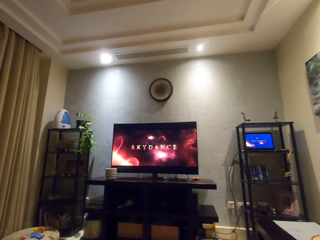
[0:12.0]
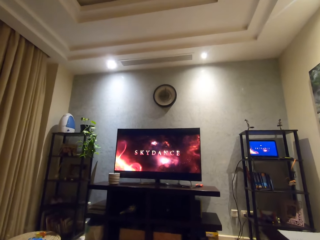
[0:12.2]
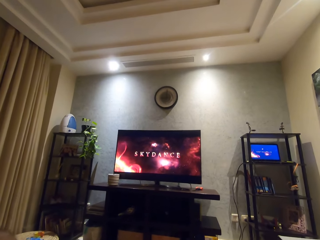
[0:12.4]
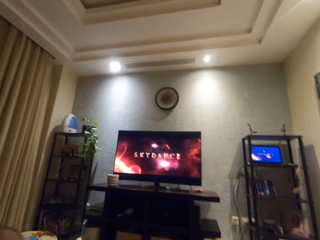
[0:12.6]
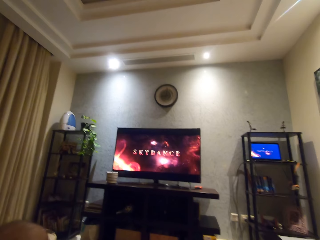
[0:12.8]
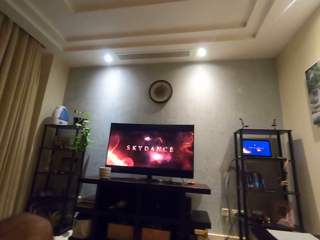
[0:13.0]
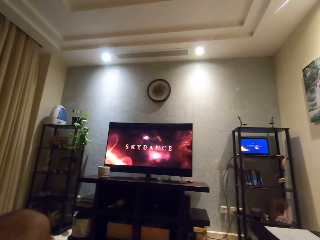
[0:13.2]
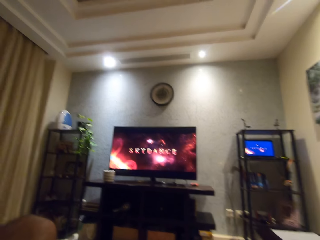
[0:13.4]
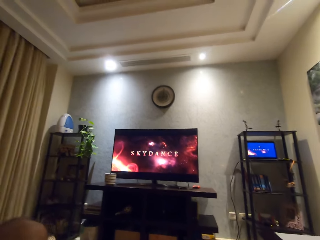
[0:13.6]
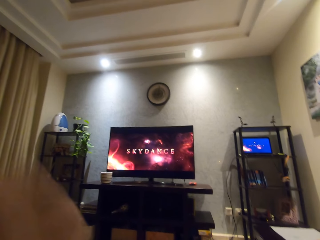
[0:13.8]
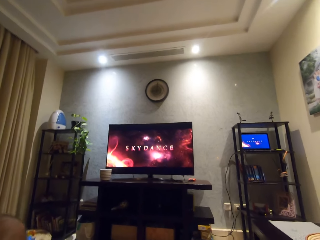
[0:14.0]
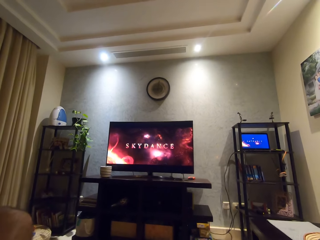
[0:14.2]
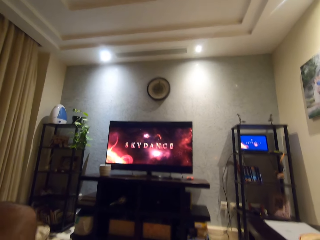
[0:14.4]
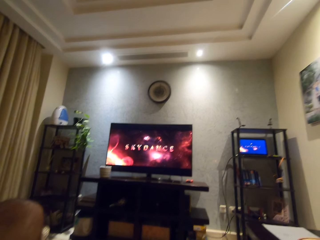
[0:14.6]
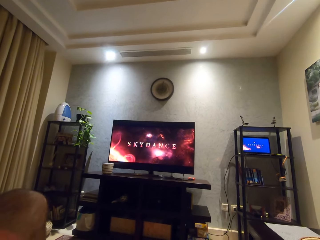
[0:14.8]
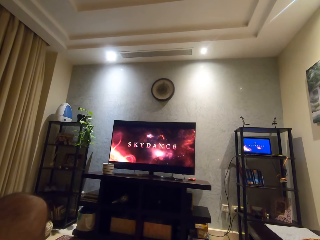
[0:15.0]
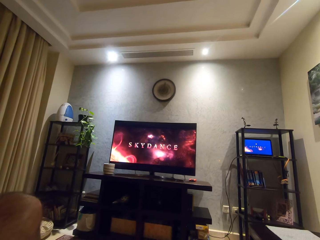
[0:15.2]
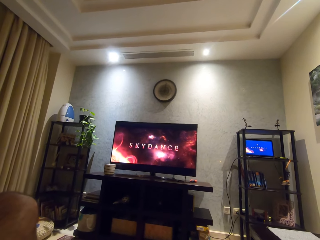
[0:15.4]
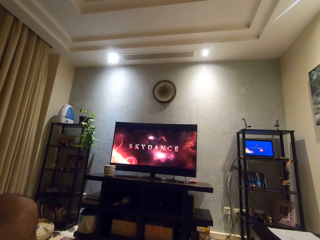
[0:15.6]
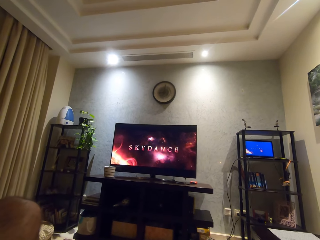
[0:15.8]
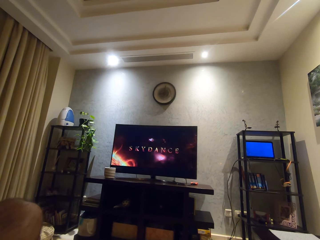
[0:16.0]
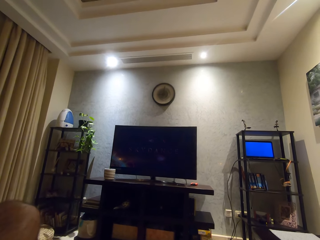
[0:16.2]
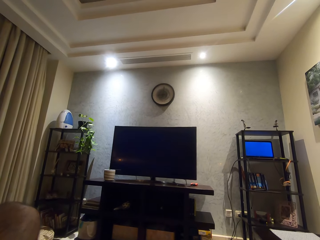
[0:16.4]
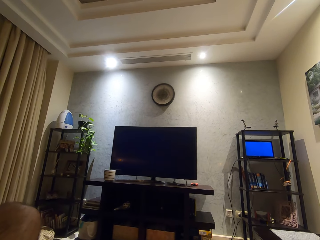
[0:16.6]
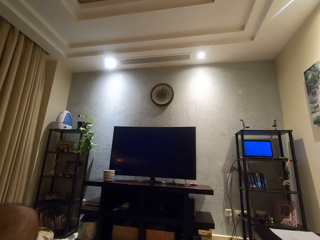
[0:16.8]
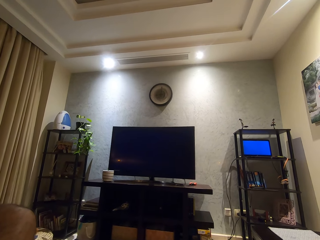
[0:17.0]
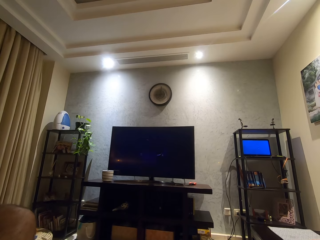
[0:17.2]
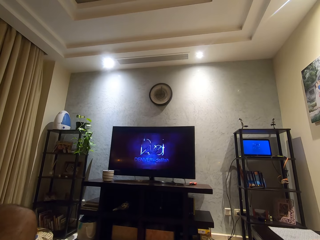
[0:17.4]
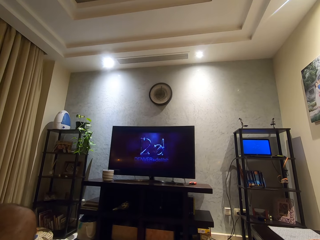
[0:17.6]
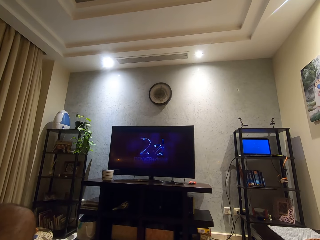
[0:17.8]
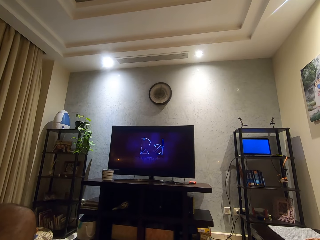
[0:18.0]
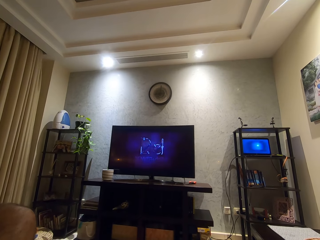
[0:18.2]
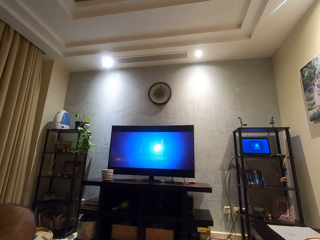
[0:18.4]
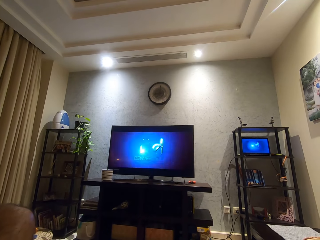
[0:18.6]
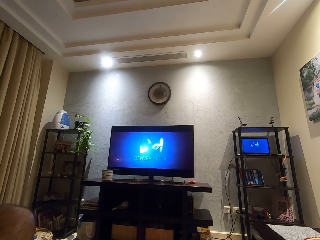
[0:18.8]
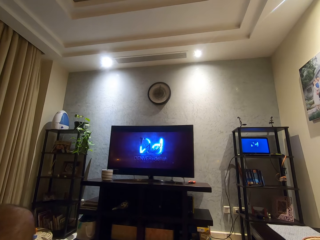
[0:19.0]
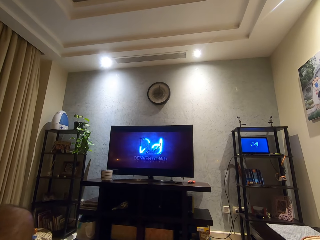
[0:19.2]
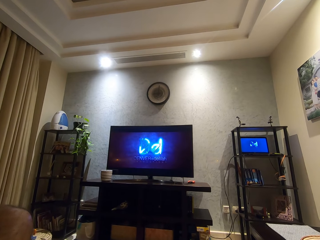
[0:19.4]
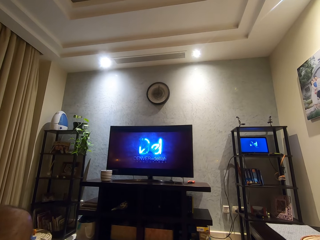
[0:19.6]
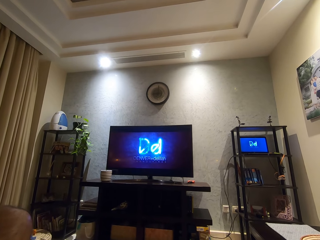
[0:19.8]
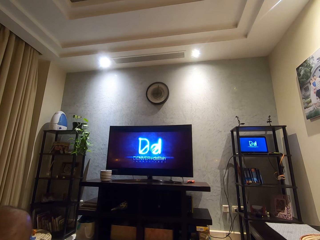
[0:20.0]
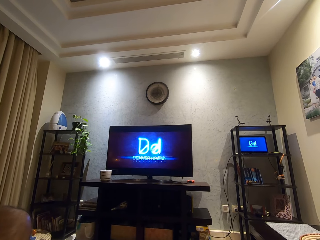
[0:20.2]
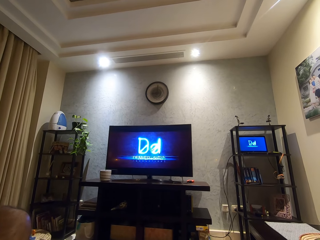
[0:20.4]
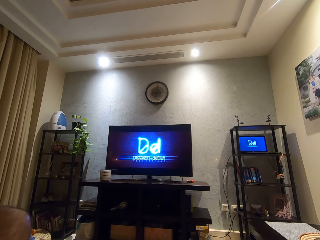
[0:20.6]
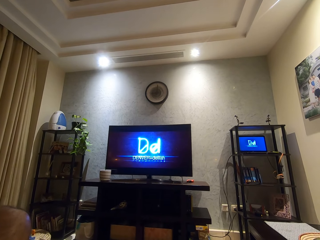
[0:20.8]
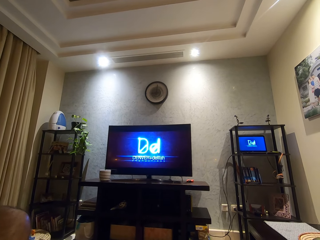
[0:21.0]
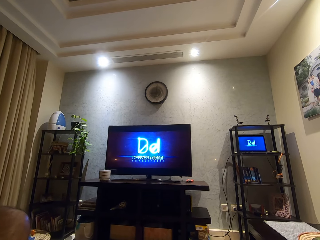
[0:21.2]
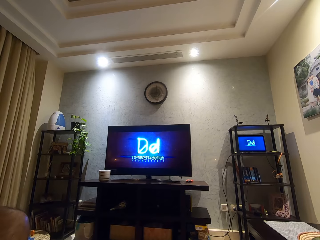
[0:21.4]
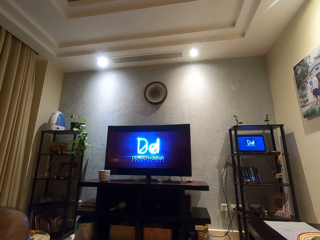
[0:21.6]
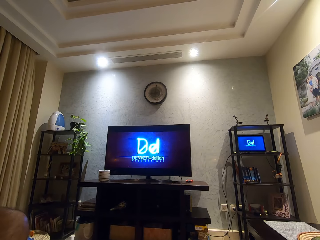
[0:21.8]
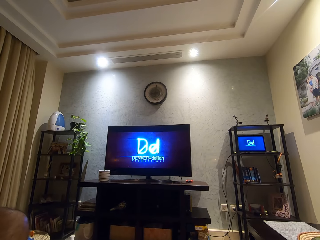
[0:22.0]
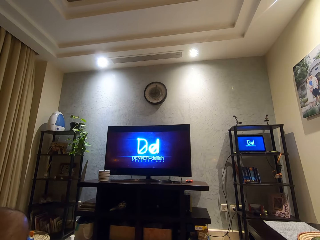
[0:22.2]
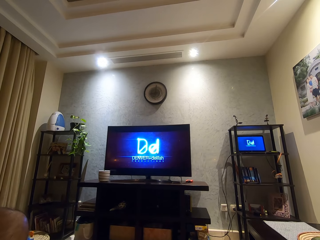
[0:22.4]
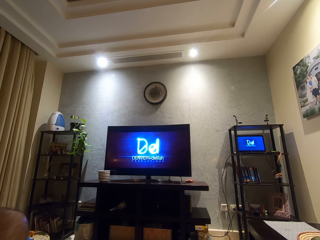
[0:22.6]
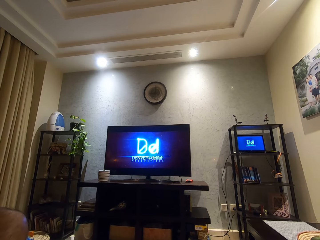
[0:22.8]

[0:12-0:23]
The camera wearer lifts her hand. She watches TV.

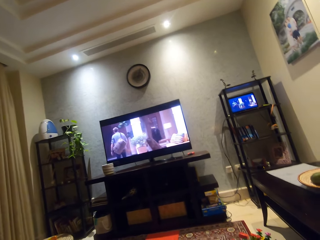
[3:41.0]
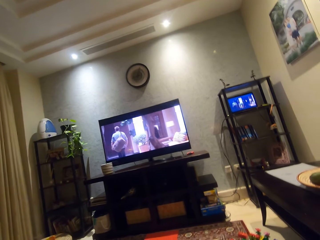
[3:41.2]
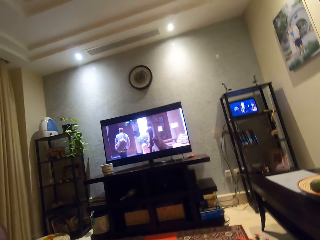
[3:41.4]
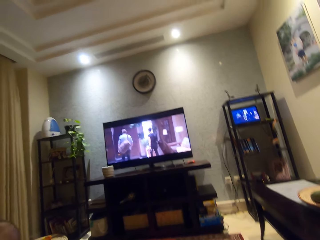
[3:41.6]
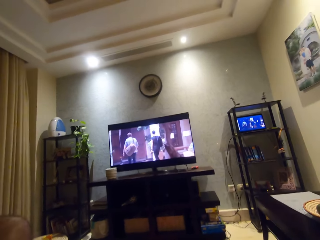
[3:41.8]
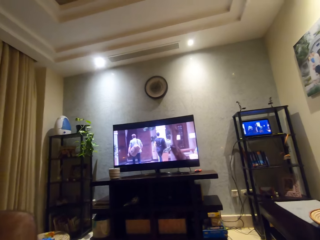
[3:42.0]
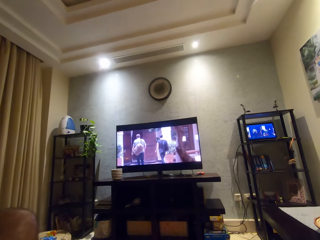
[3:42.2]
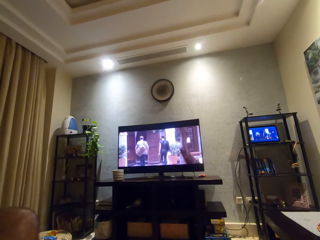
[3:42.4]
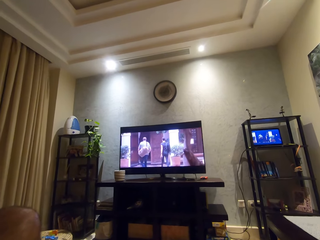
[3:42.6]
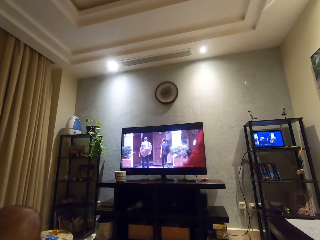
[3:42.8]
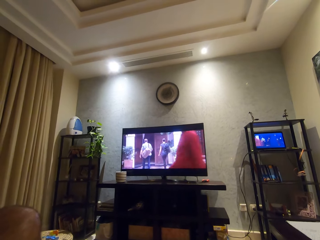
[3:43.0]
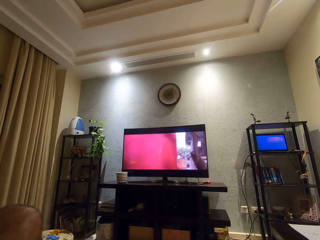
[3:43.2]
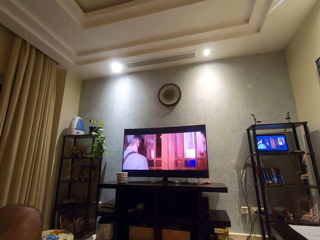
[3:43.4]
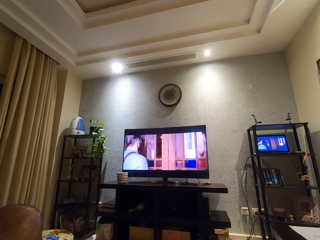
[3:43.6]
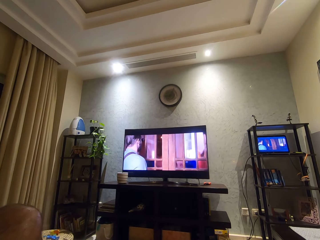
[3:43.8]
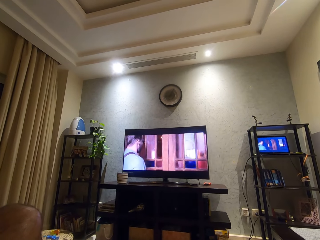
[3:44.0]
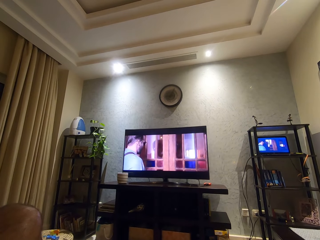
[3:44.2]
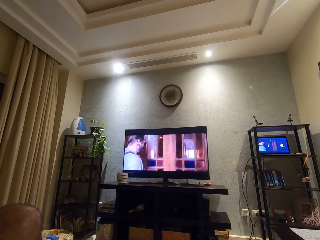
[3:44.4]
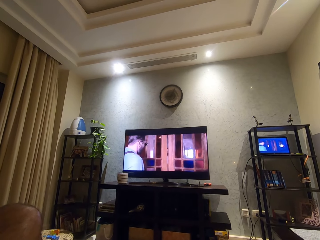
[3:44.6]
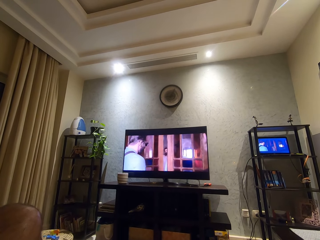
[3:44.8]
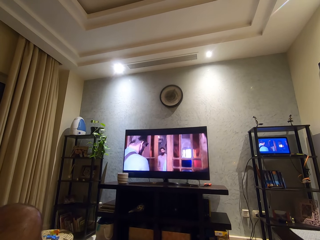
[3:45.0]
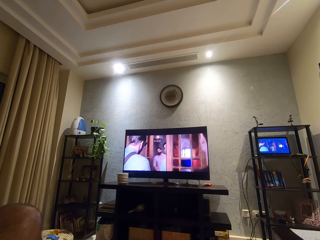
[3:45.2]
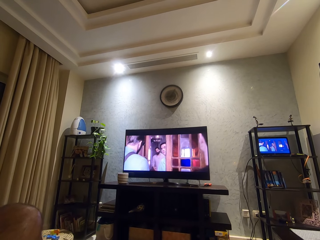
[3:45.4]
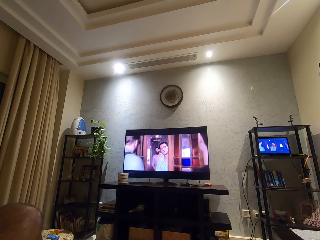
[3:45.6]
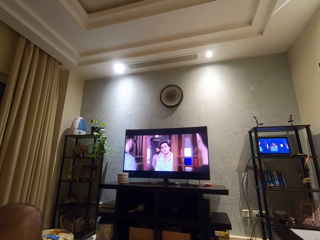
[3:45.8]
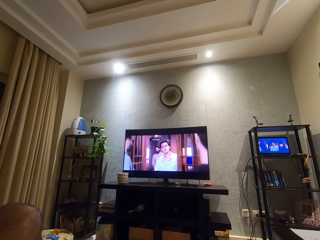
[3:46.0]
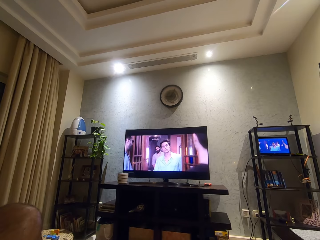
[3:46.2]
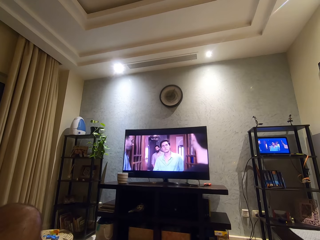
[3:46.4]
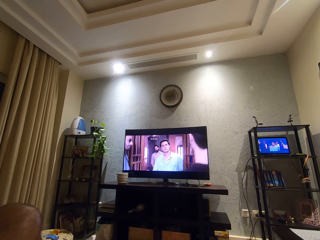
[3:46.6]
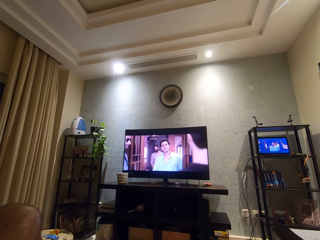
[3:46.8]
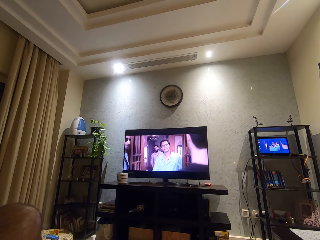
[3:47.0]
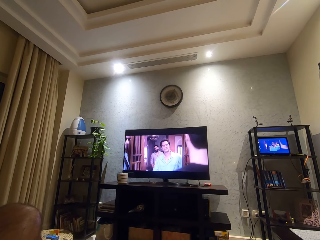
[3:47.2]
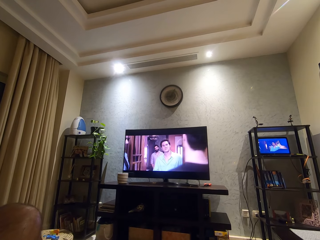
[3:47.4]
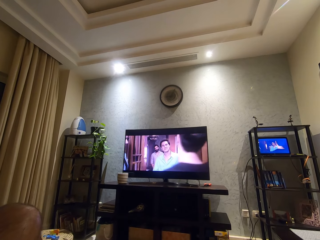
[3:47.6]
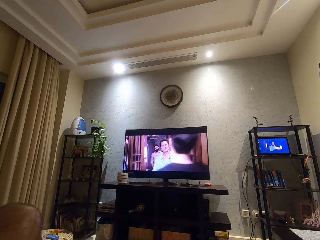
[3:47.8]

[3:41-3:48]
The camera wearer looks around.

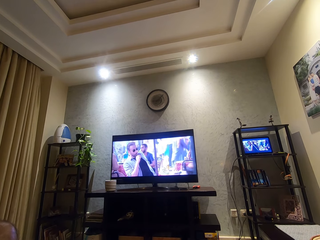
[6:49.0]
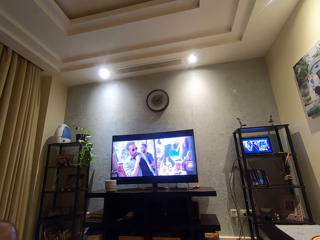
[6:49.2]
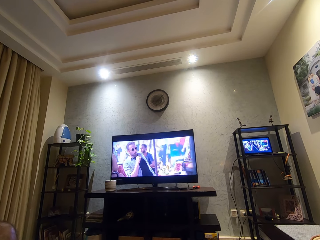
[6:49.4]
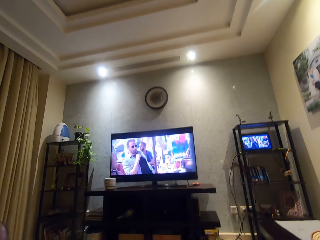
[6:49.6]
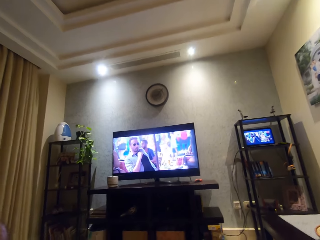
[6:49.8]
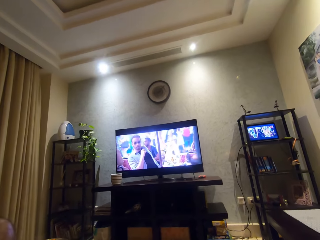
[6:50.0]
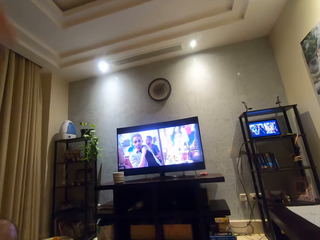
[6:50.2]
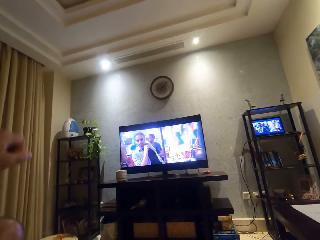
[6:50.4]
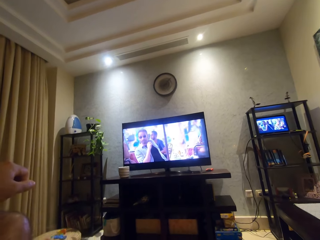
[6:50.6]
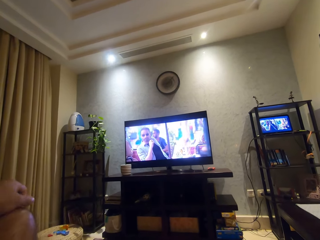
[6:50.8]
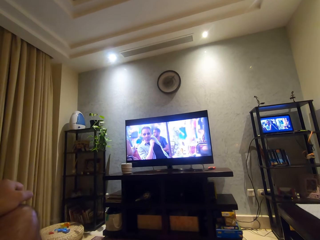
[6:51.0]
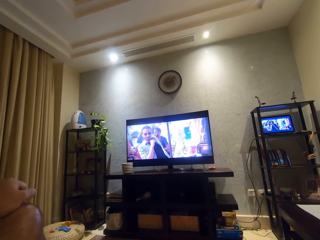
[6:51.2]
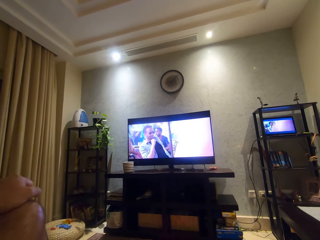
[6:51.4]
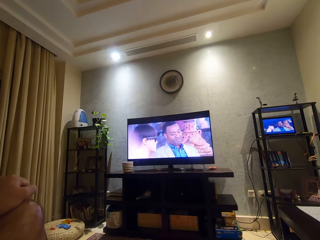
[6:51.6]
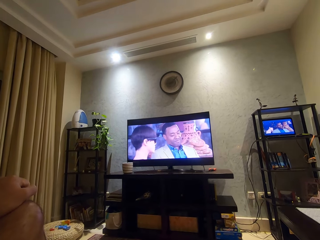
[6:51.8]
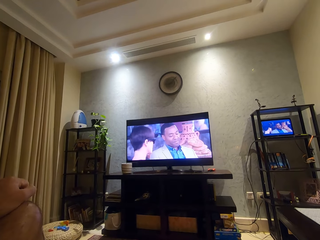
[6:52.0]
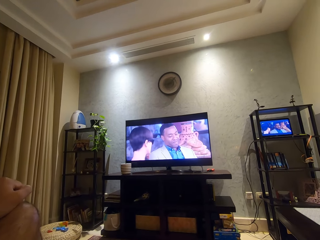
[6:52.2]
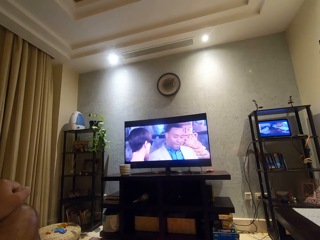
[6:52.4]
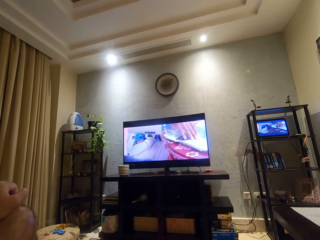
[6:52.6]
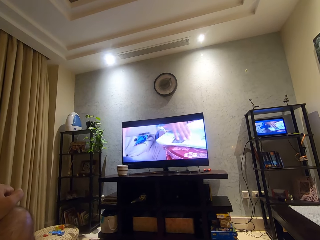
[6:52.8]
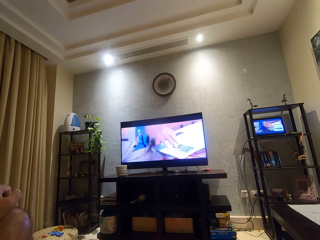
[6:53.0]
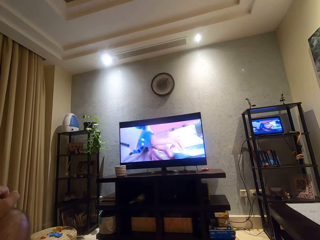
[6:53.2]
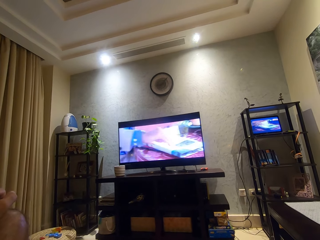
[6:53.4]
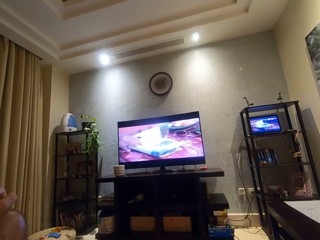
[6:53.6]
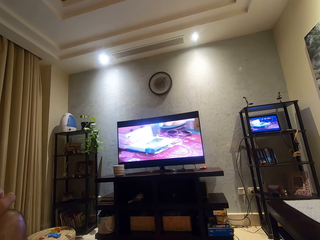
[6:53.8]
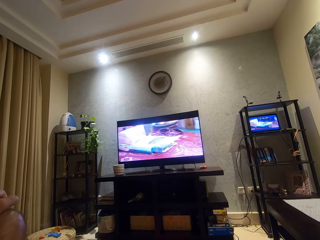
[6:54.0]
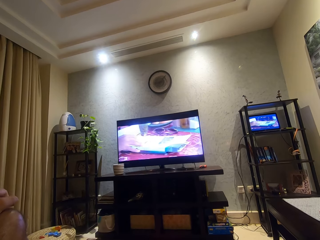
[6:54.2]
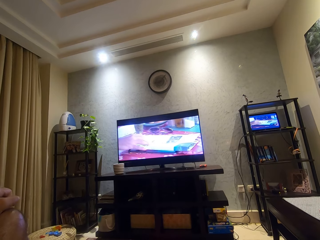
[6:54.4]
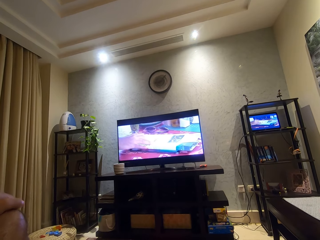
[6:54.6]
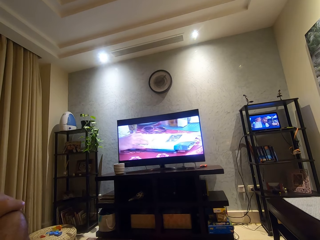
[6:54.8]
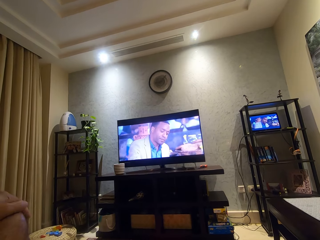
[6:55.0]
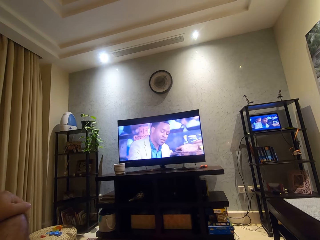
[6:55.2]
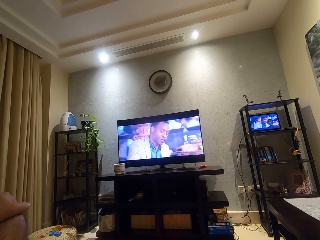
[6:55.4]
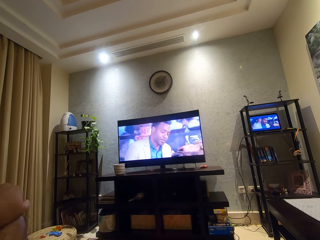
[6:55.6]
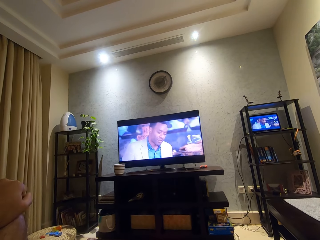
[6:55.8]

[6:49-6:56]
The camera wearer drops the left hand. He touches his left knee with his left hand. He scrubs the knee with the left hand.
